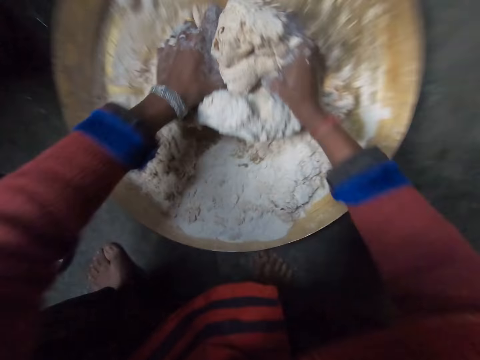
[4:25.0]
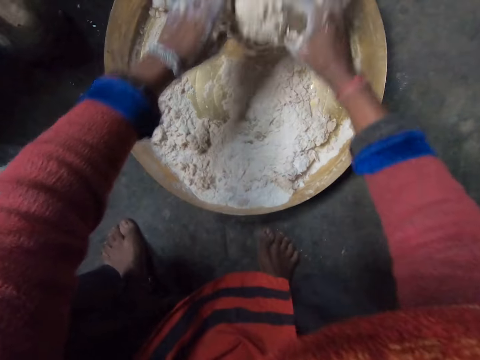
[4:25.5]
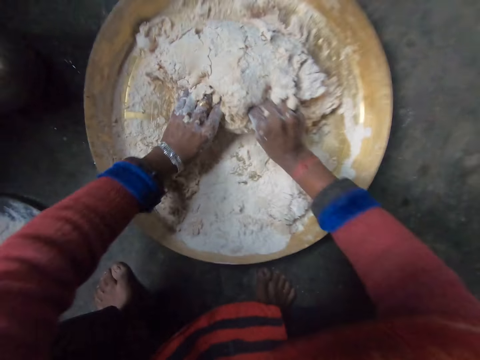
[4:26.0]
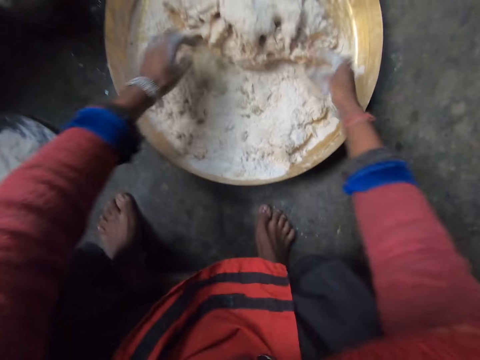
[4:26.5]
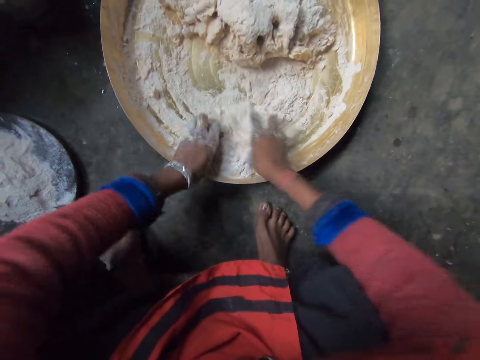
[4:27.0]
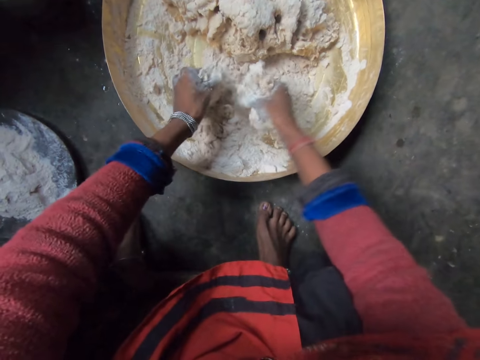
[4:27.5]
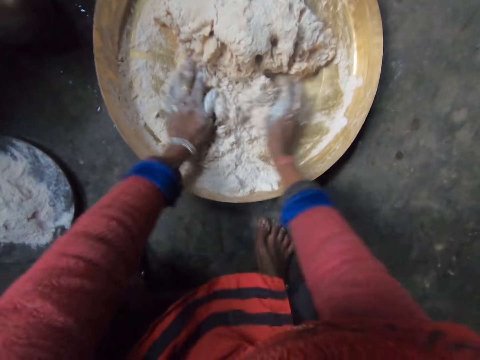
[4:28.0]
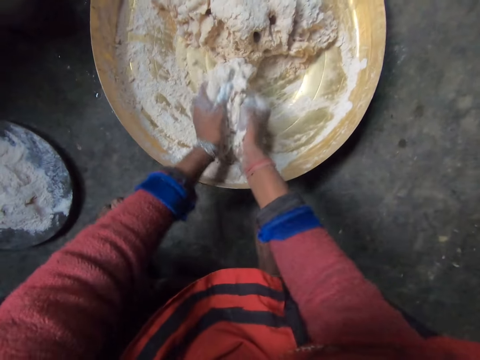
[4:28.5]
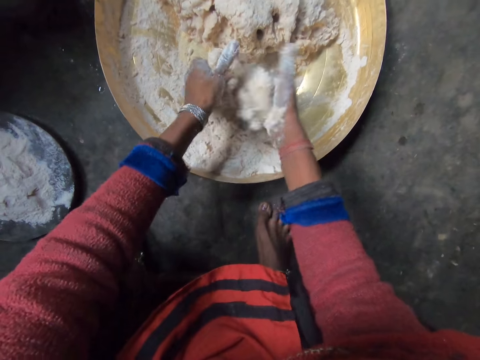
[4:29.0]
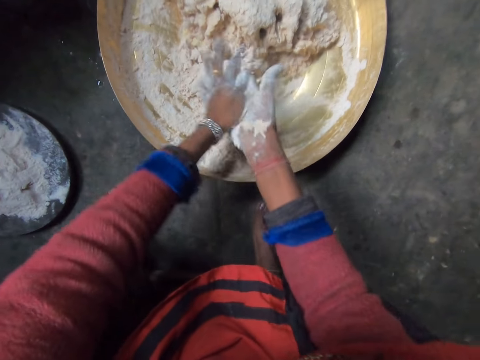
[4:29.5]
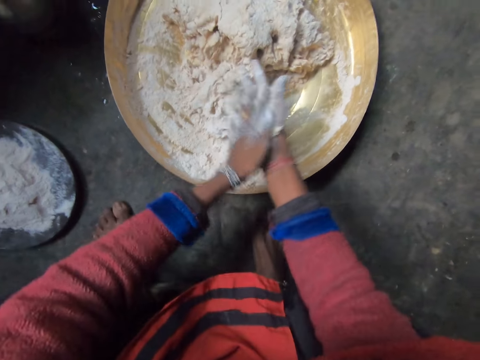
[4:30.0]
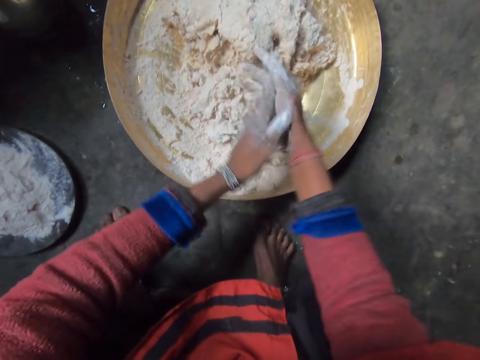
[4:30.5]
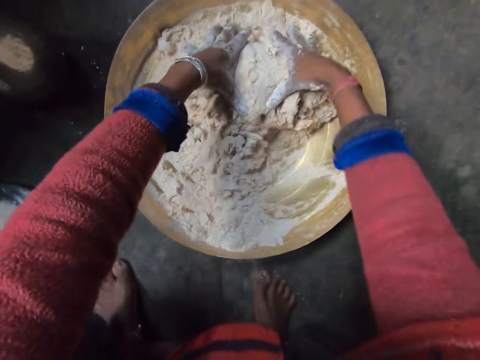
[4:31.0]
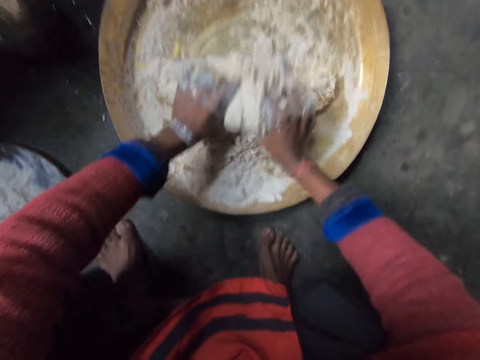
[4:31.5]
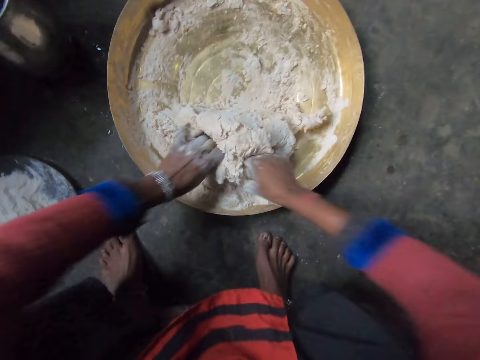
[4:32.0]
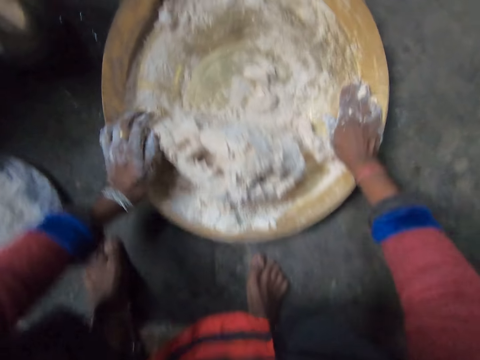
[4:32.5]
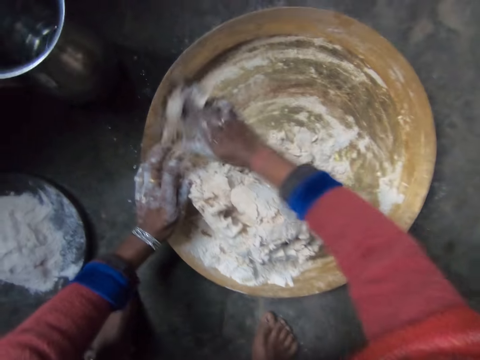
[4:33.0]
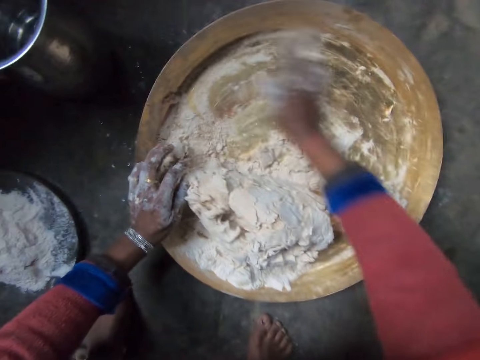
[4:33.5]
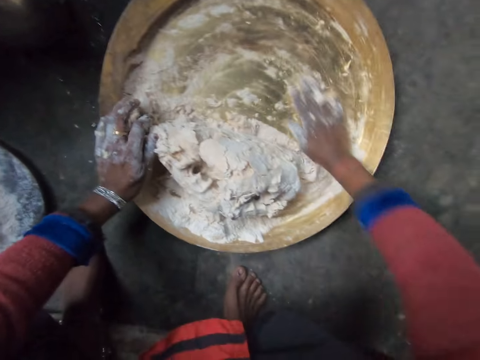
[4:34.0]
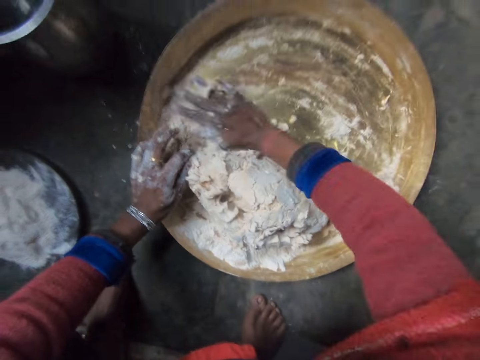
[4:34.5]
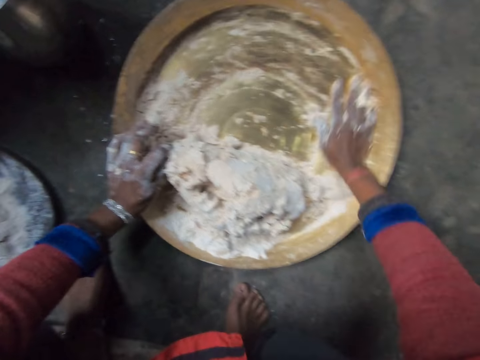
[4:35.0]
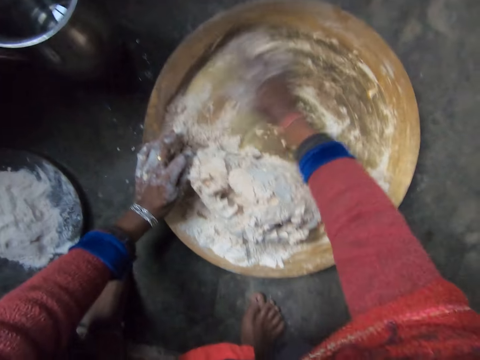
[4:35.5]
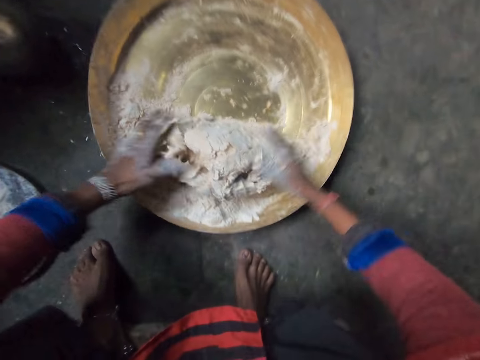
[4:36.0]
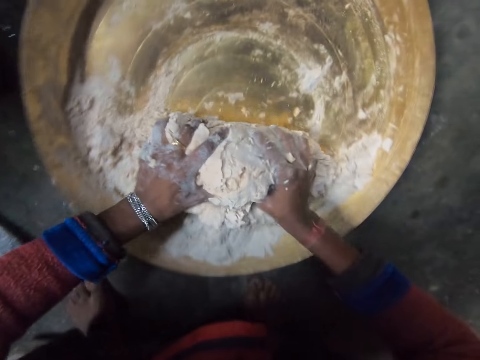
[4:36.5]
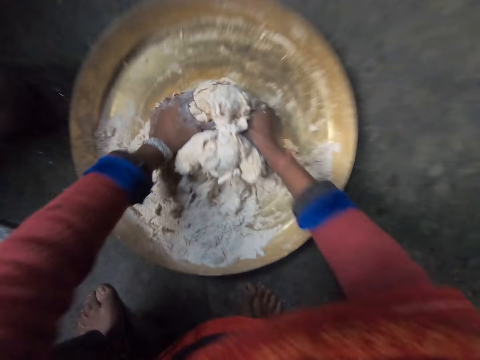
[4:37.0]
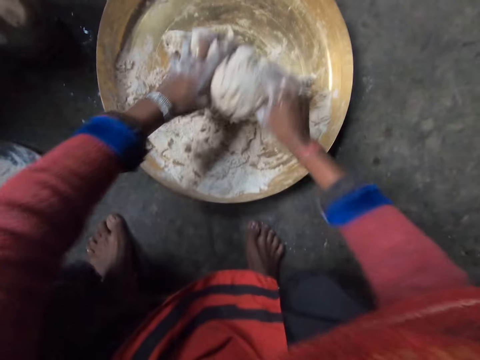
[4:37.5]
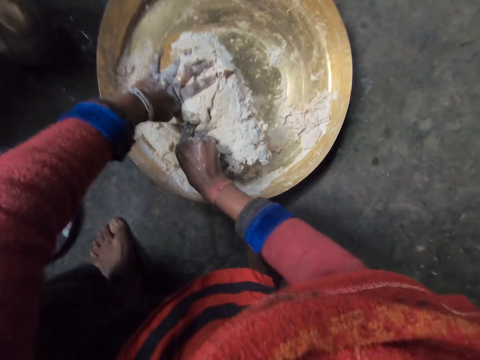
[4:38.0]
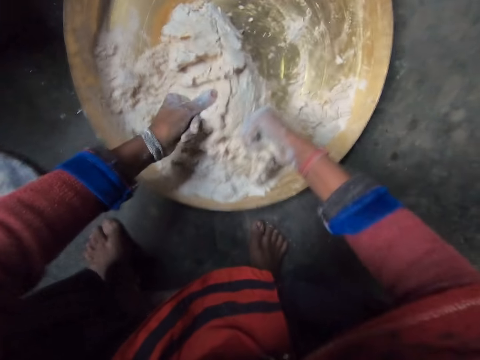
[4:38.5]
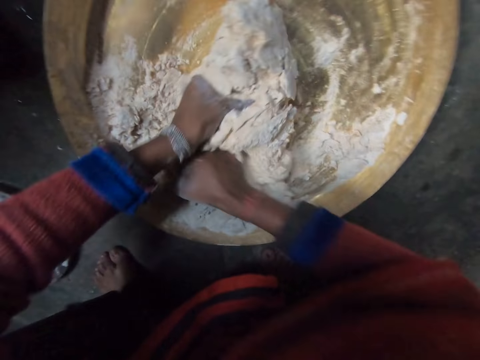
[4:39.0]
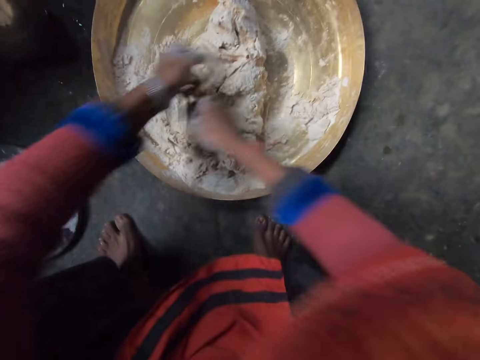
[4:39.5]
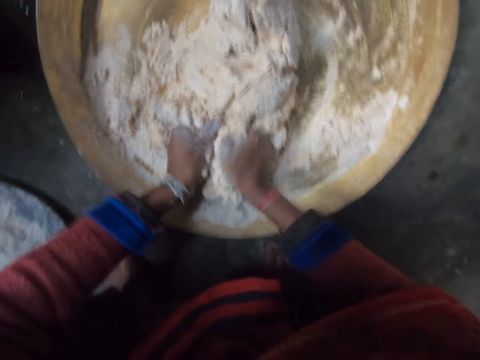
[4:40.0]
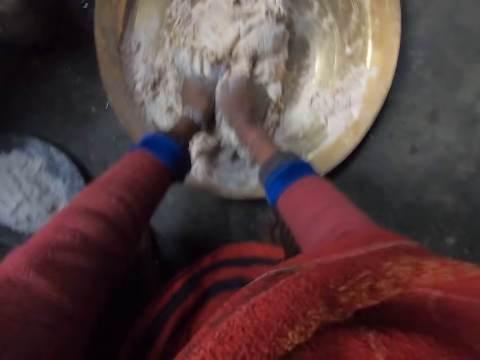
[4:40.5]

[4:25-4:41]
The camera wearer rubs hands. They knead. They wipe wheat flour in the bowl. They knead.

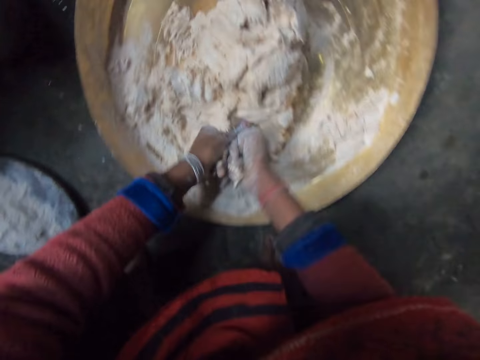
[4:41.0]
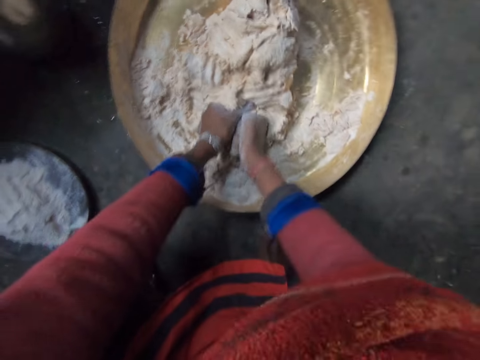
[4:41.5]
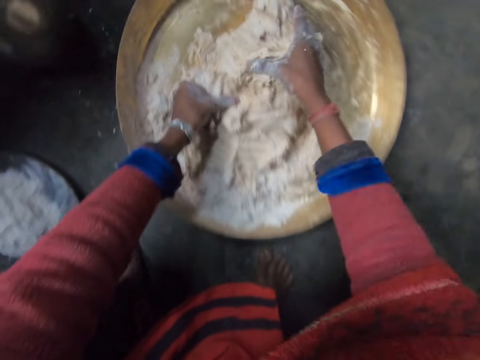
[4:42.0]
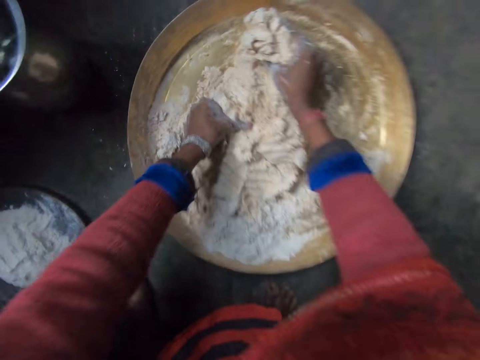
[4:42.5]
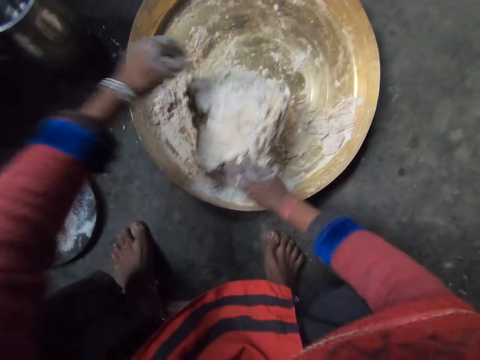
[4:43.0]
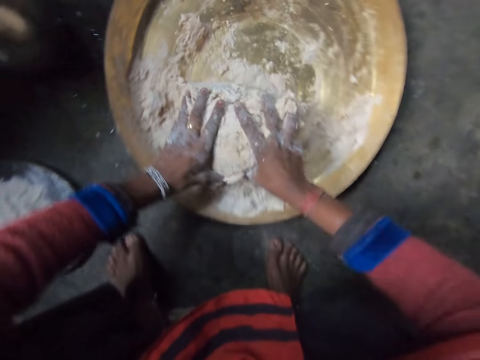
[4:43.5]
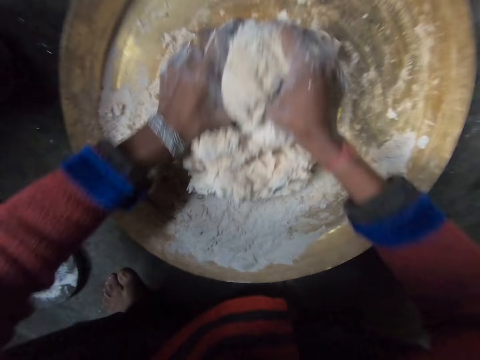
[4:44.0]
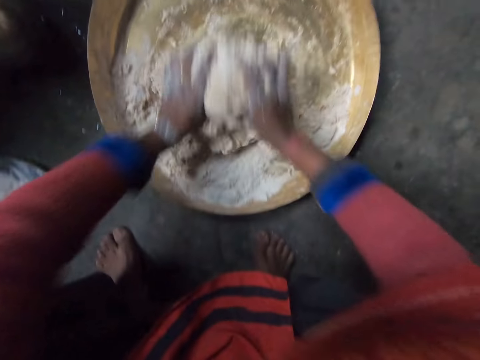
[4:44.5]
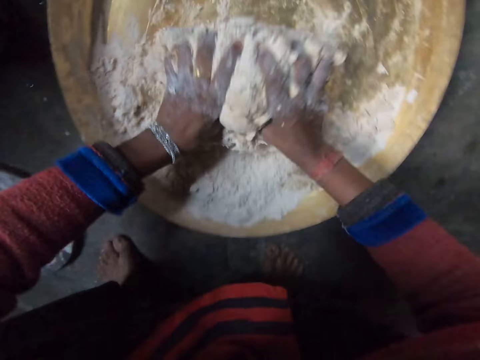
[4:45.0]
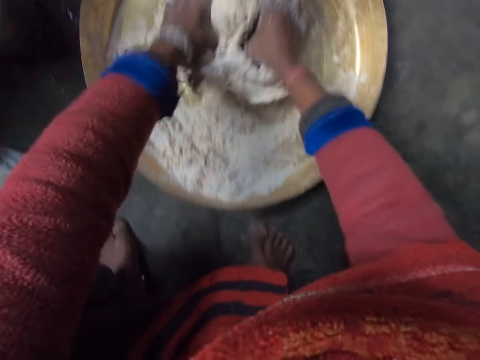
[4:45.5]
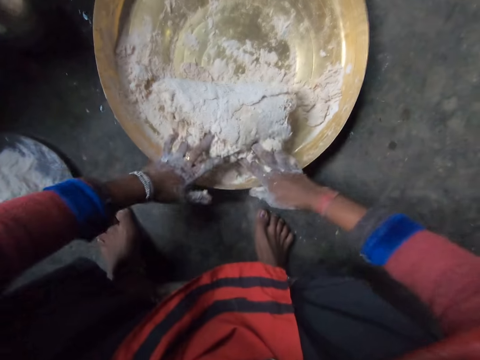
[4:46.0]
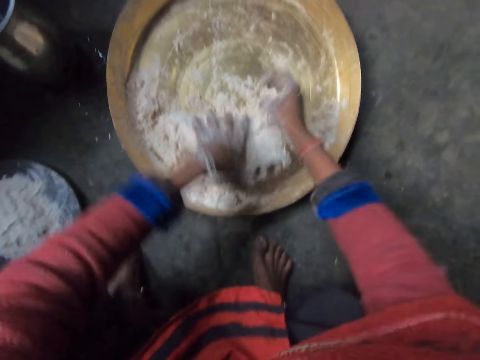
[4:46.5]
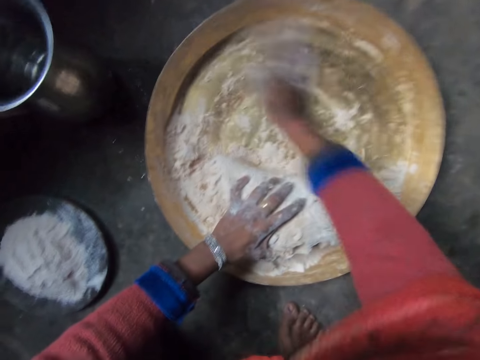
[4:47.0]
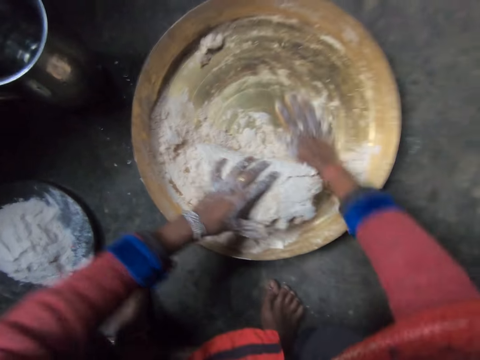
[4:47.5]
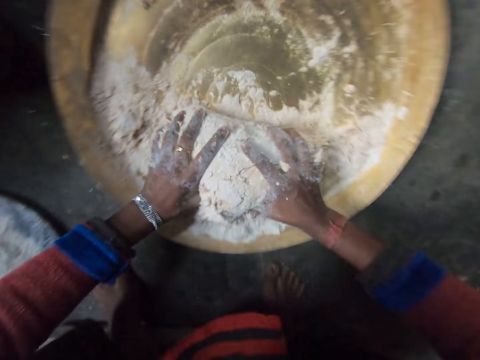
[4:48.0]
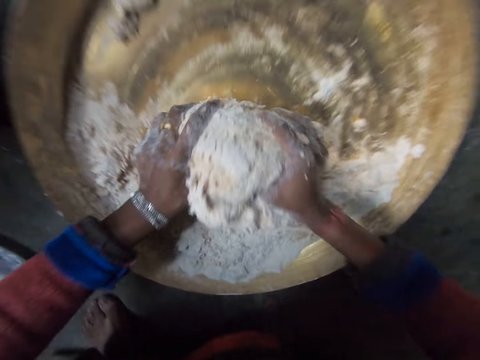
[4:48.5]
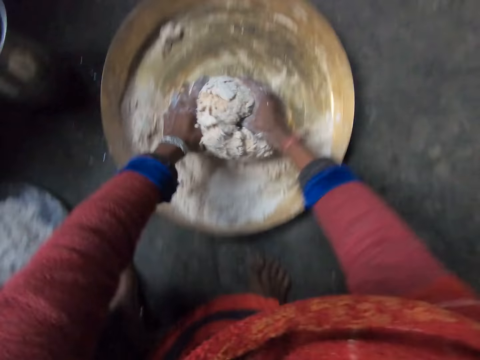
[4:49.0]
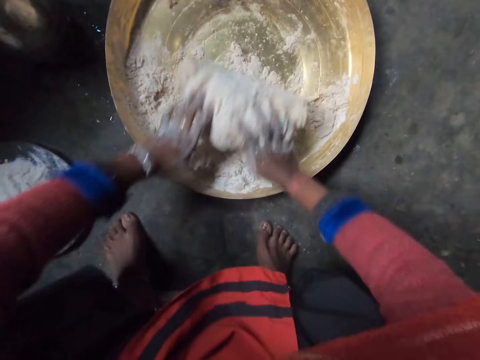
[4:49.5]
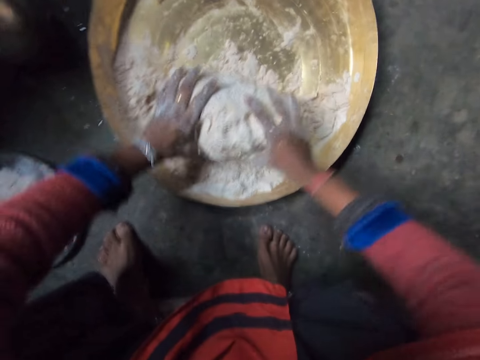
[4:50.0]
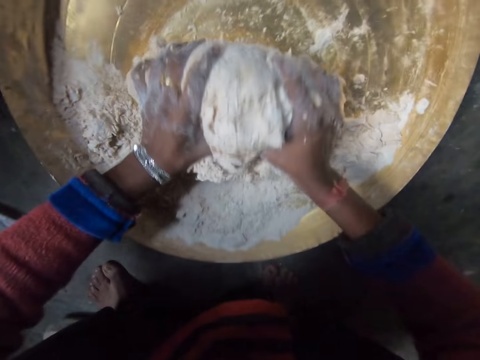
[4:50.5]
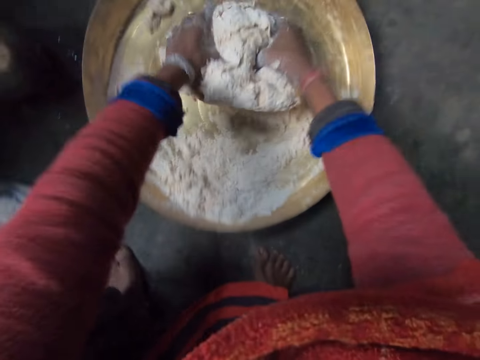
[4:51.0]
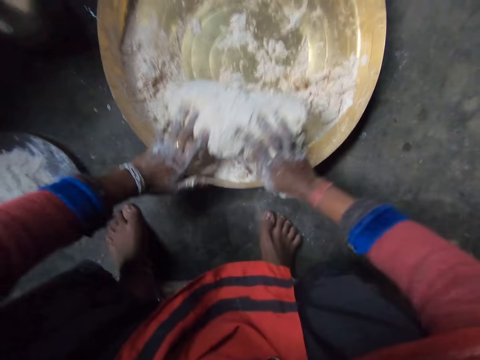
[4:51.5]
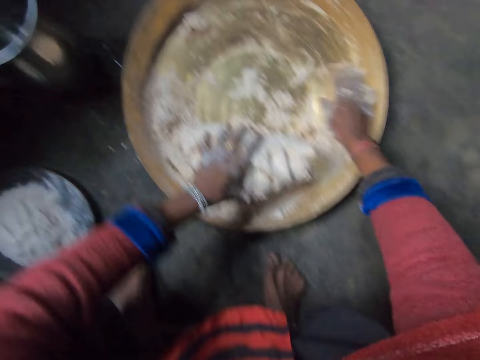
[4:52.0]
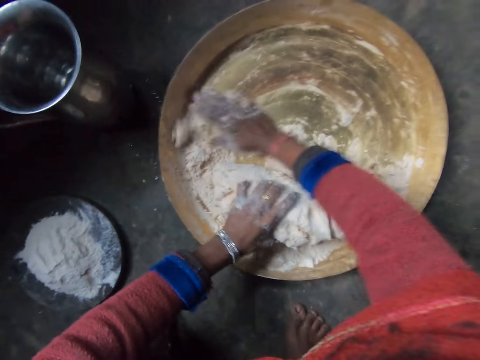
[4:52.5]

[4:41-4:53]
The camera wearer rubs inside the tray with her right hand. She kneads flour in the tray with her hands. She gathers the flour in the tray with her left hand. She rubs her hand on the tray.
